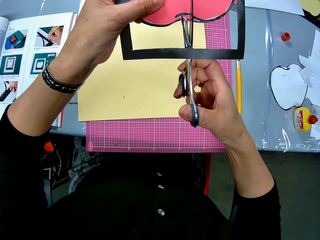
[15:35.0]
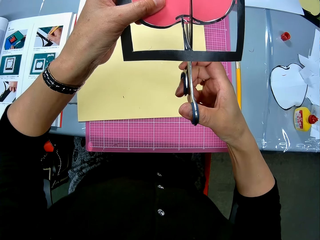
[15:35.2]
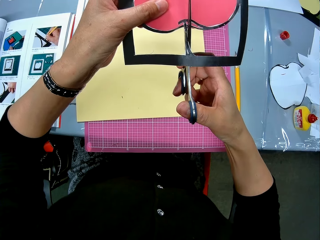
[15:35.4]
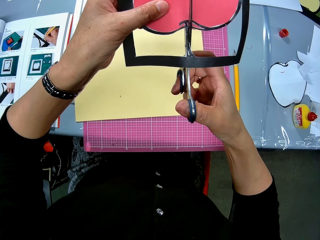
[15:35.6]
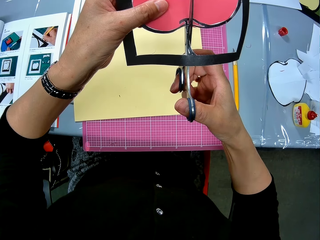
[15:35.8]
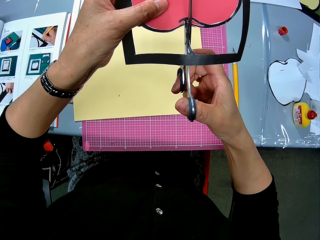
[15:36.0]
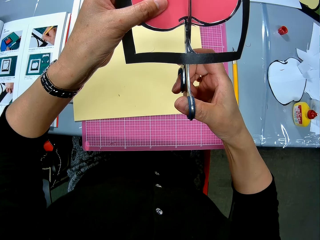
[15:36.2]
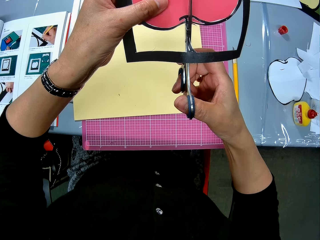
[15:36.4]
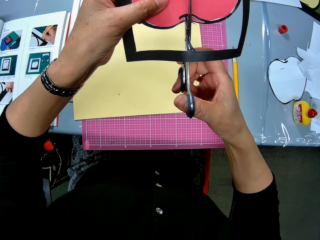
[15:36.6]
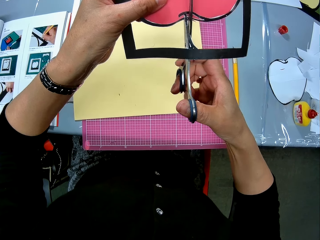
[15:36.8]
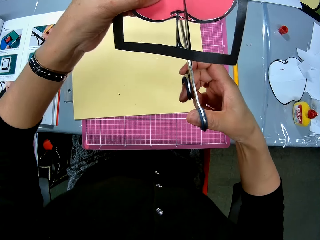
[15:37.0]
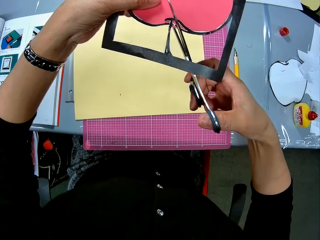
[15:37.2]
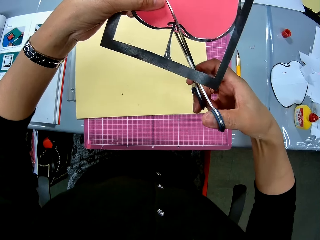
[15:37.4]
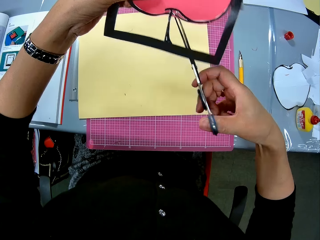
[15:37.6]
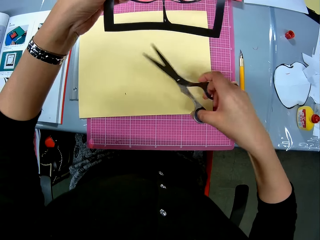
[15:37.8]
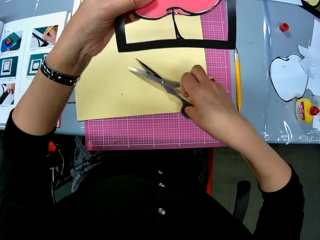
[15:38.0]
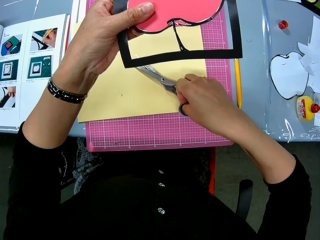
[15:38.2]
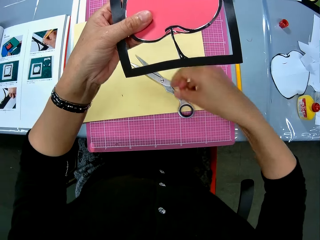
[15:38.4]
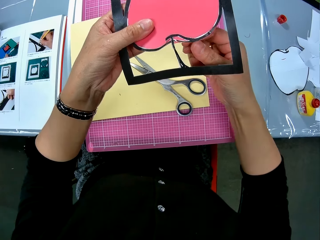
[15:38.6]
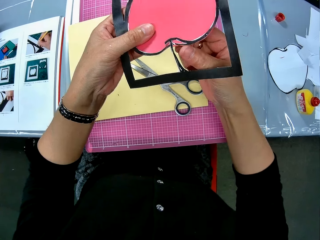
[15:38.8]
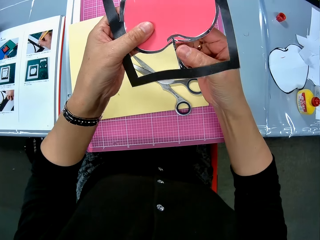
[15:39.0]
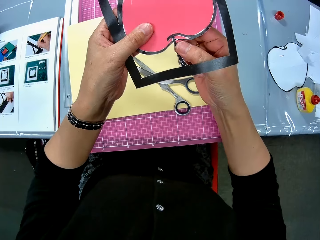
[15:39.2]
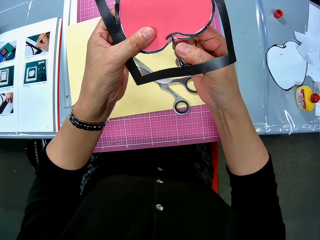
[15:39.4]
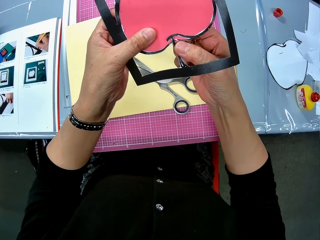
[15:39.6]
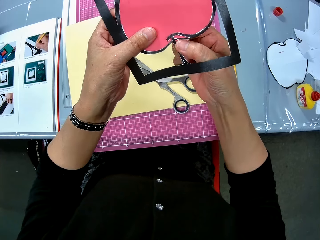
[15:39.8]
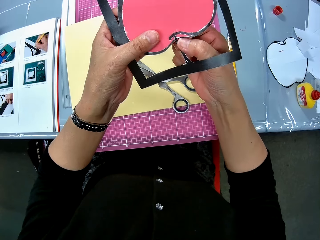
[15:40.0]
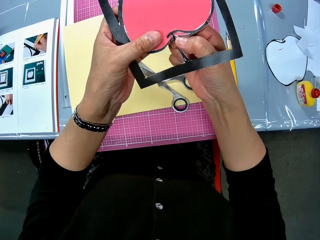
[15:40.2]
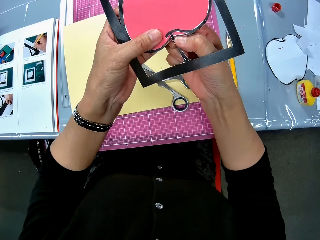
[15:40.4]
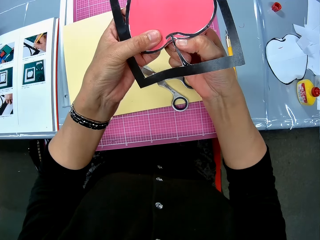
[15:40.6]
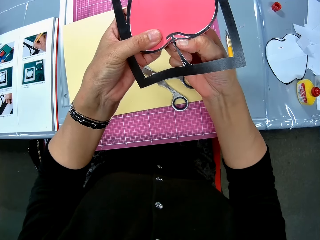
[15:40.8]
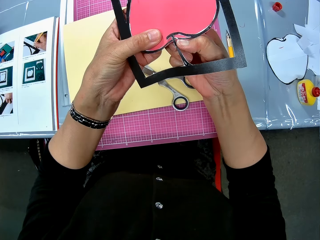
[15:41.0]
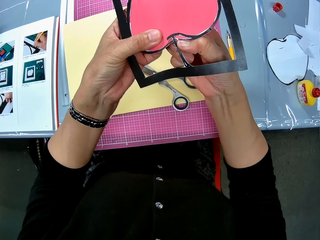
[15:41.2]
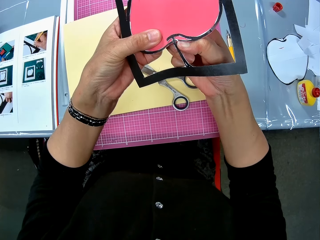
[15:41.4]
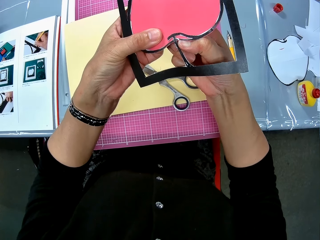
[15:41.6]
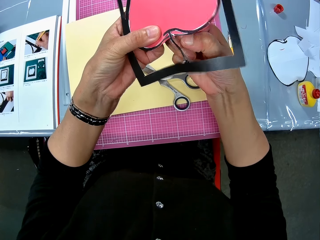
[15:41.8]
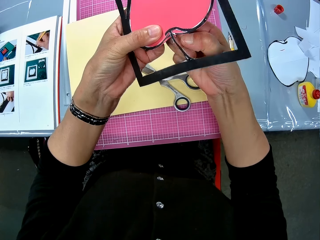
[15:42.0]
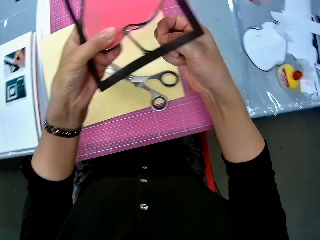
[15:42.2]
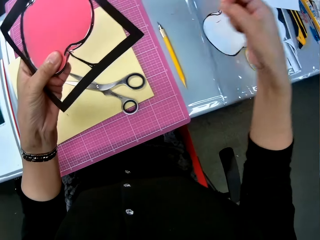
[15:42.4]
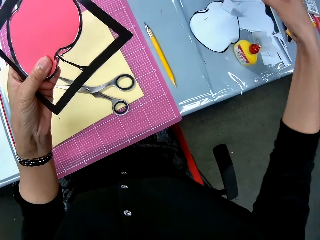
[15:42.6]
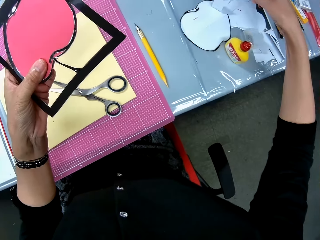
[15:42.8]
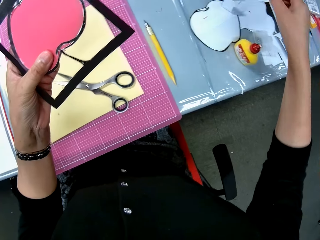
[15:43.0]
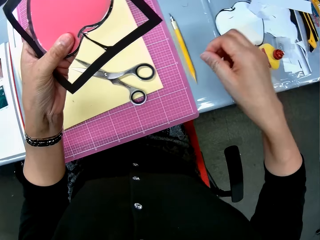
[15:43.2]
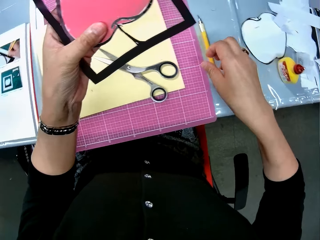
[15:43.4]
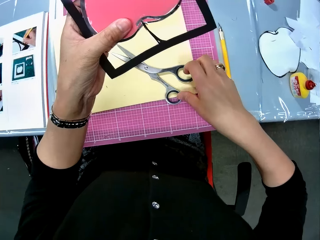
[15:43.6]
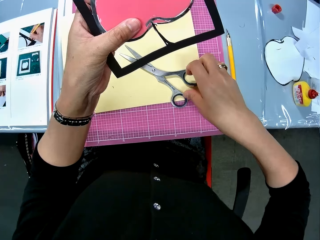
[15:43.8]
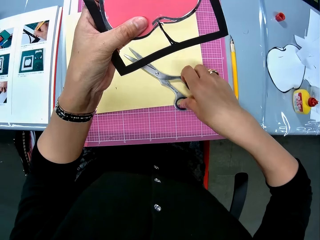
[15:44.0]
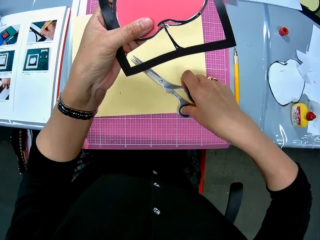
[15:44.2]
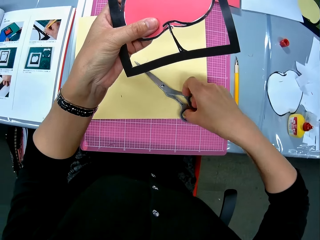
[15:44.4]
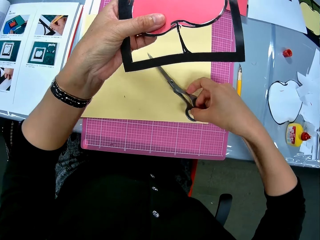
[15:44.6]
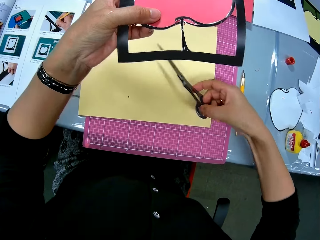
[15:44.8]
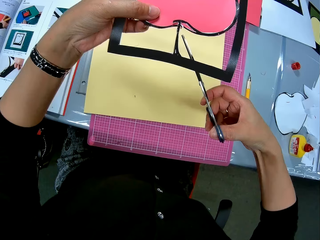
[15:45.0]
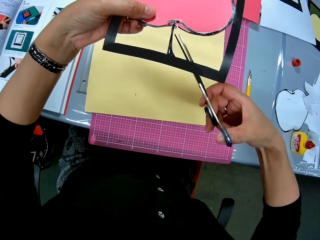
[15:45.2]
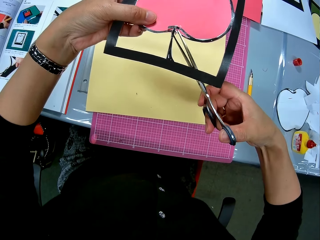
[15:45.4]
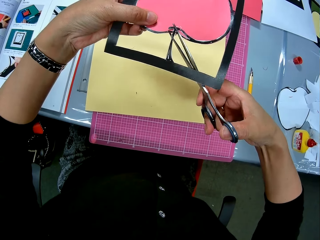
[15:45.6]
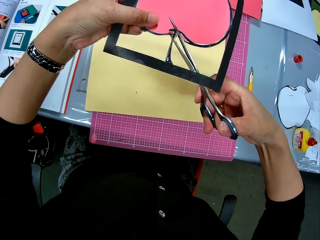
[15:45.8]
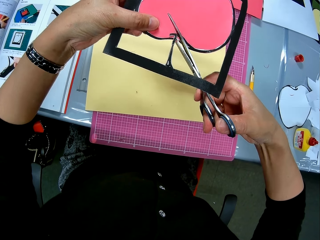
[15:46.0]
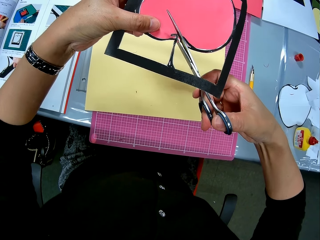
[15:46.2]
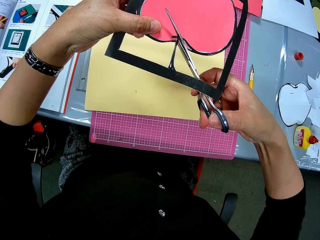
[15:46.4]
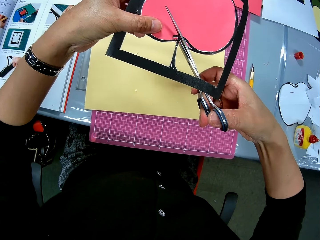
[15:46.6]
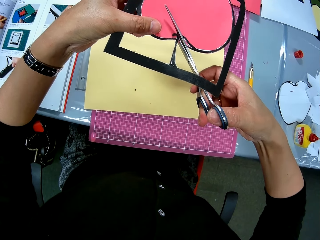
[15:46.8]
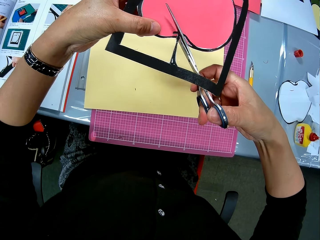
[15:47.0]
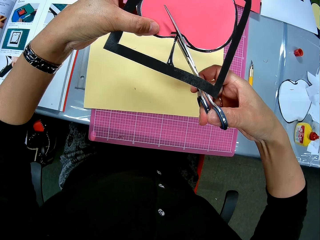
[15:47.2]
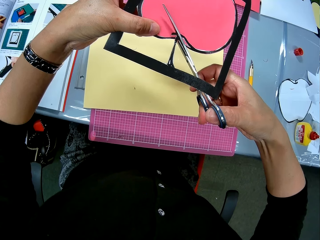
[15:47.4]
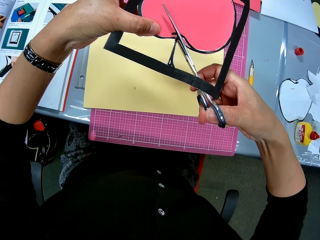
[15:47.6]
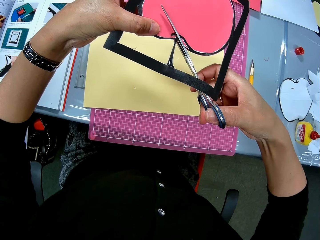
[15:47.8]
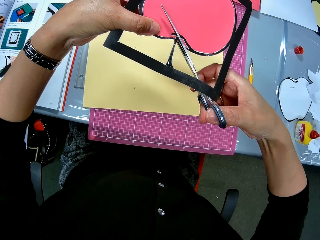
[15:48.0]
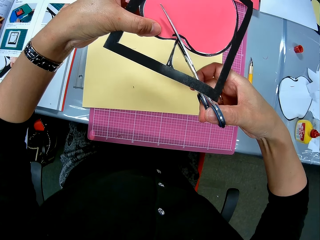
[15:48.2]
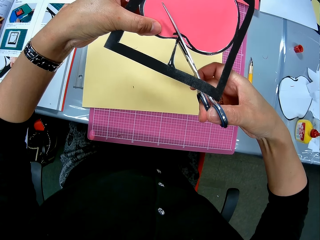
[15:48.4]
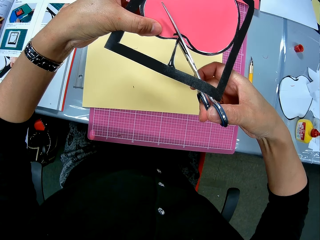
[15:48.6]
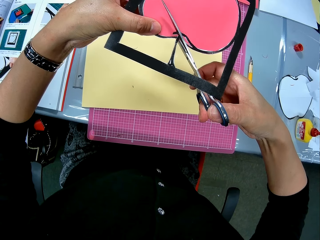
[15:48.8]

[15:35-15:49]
The camera wearer turns something. She cuts the edges of something with the scissors. She puts the scissors on the beige card stock with her right hand. She removes the cut part of something with the right hand. She adjusts the apple art. She touches a paper with the right hand. She drops the cut part on the table. She picks up the scissors from the table with her right hand. She continues to cut out the apple in the art with the scissors. She sets the scissors on something.

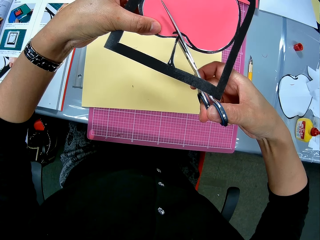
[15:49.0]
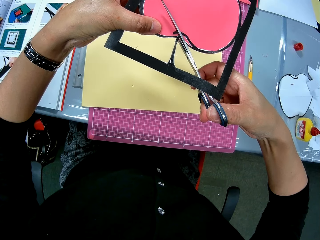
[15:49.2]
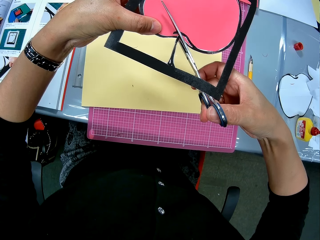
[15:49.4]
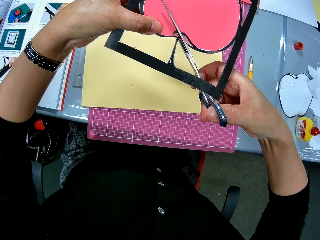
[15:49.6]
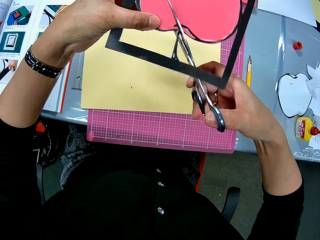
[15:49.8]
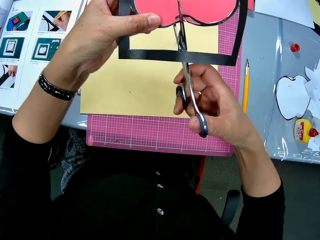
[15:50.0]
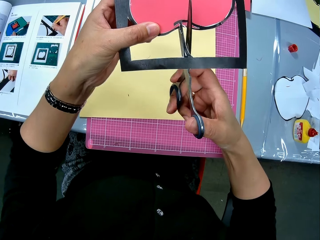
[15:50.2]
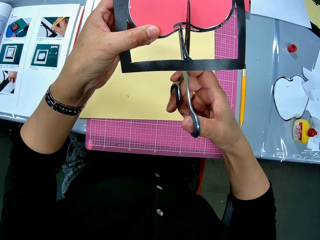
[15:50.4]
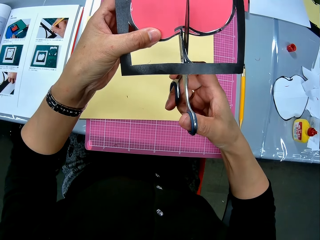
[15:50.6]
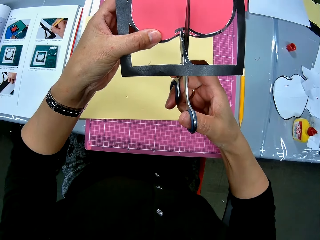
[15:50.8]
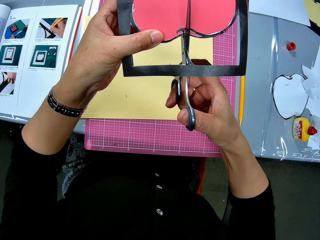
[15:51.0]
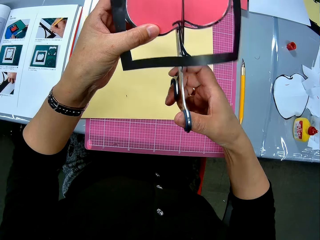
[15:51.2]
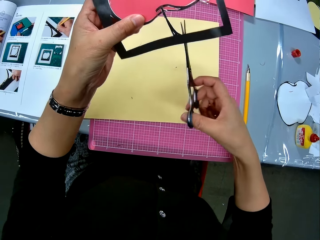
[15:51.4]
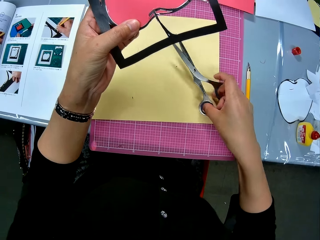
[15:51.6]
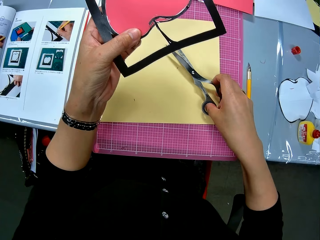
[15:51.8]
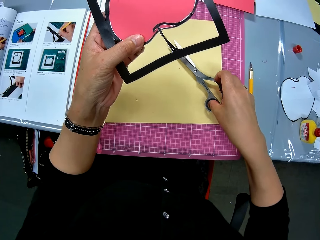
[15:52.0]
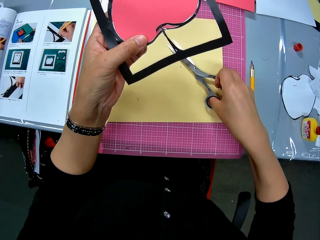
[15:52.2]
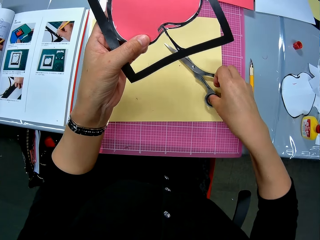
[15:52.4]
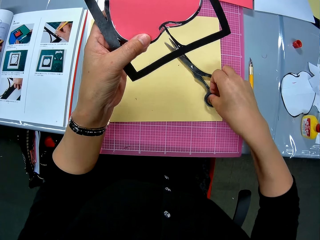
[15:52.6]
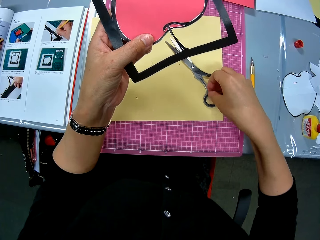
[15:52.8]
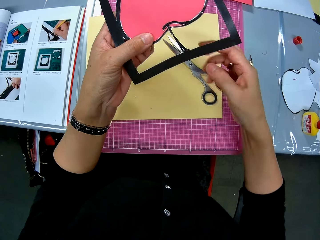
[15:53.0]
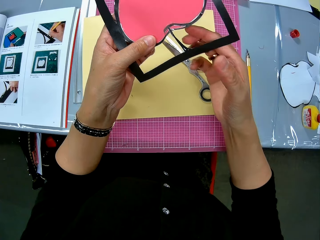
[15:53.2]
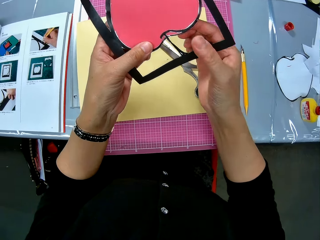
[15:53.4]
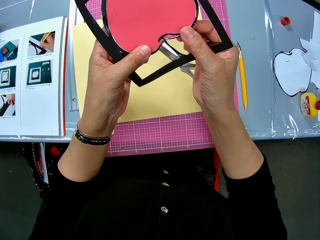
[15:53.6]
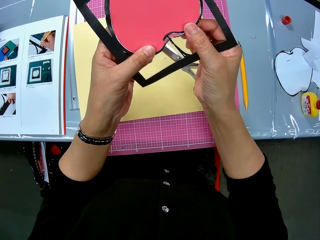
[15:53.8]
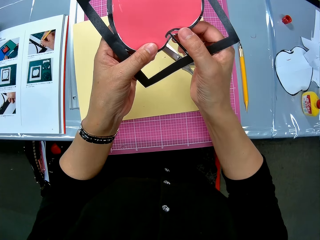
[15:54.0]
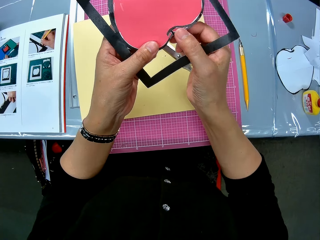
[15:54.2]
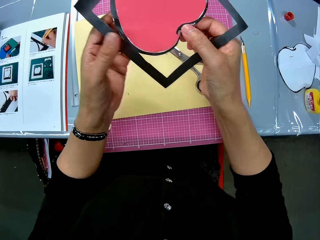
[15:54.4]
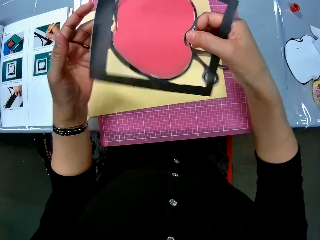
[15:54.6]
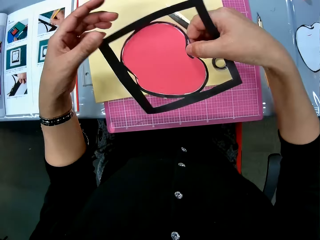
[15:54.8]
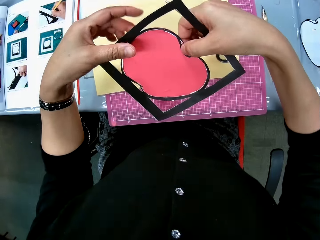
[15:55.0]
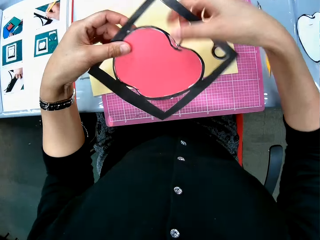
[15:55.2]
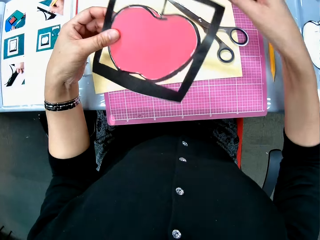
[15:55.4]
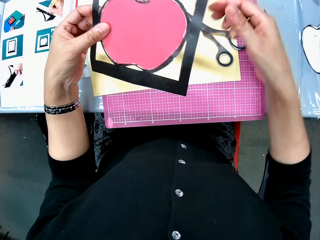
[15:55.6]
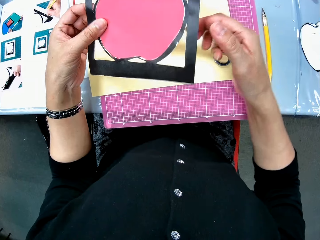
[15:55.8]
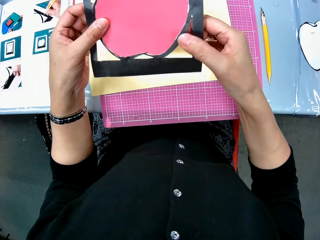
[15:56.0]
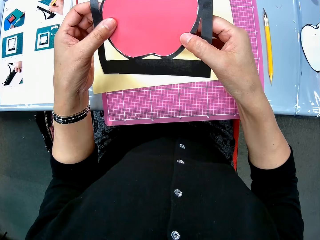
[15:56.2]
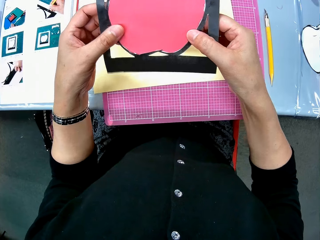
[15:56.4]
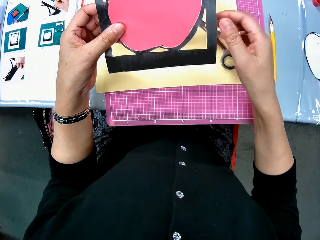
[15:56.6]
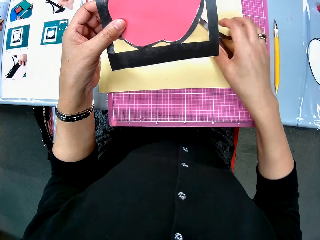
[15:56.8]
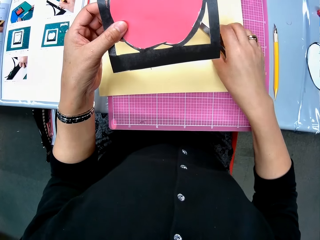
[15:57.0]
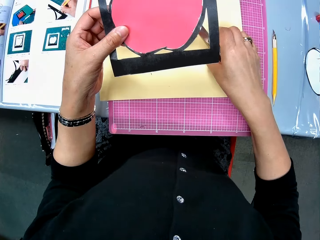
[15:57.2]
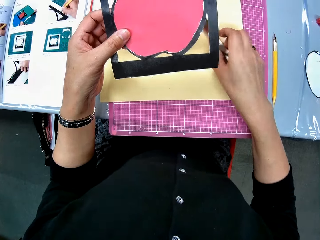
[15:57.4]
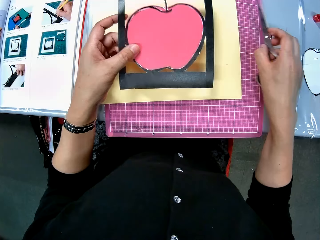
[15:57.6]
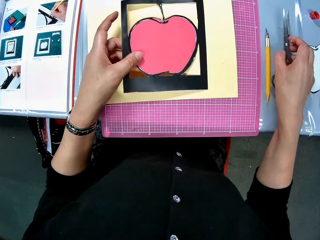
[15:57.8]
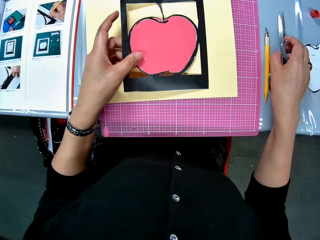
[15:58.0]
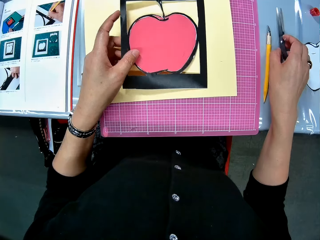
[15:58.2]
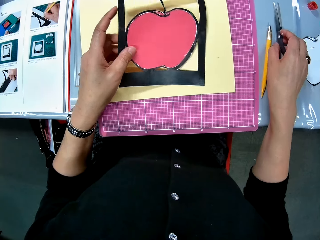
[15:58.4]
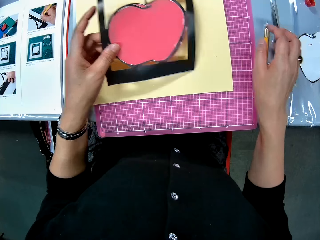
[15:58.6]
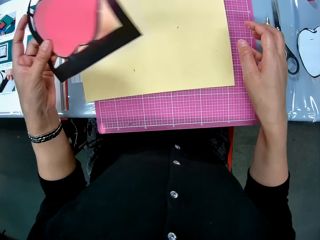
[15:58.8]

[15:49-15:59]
The camera wearer adjusts something. She cuts the edges of something with the scissors. She puts the scissors on the beige card stock with her right hand. She rotates the apple art. She adjusts something. She takes the scissors. She adjusts the scissors on the table with her right hand. She puts the scissors on the table.
